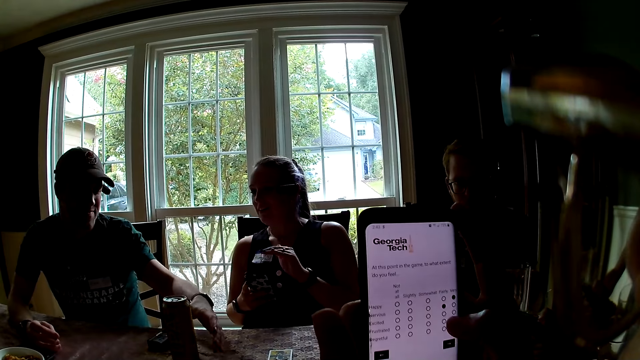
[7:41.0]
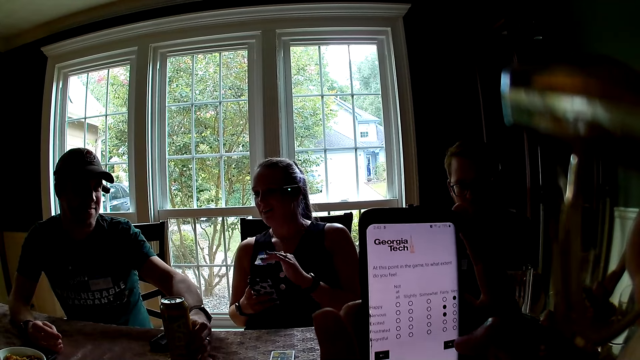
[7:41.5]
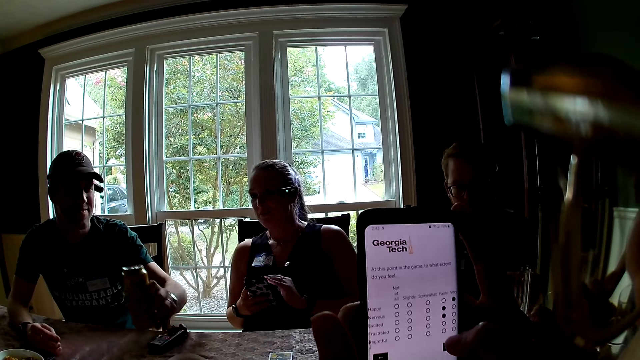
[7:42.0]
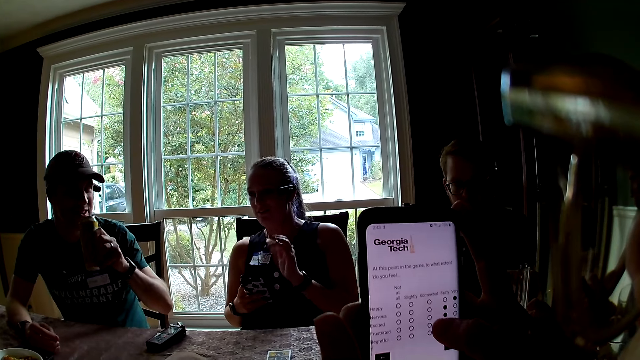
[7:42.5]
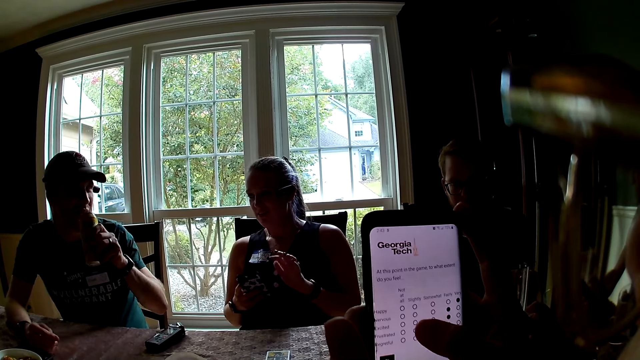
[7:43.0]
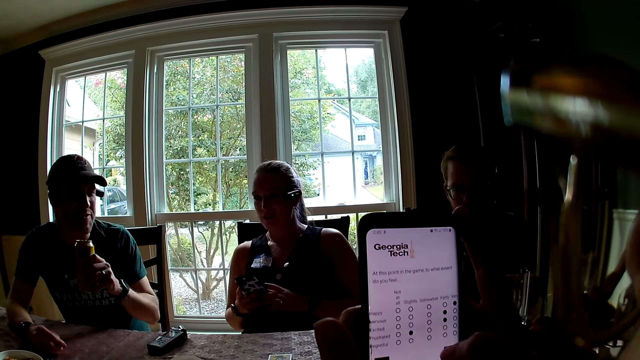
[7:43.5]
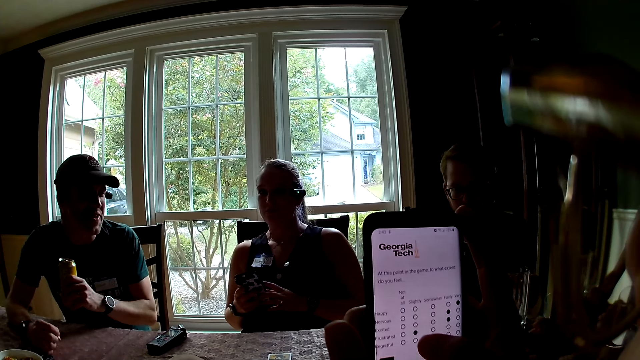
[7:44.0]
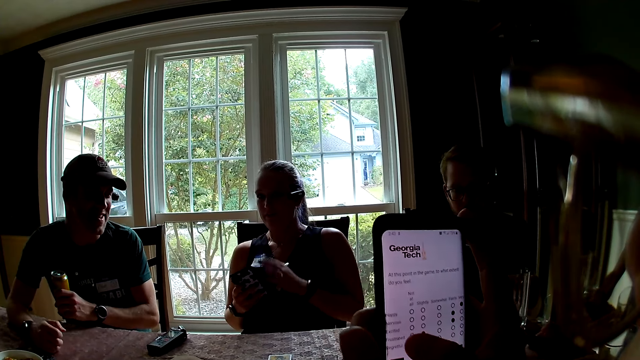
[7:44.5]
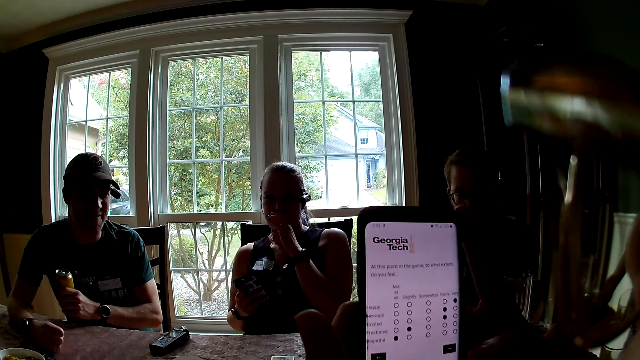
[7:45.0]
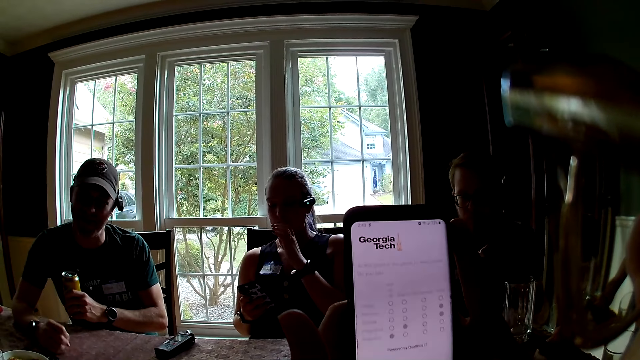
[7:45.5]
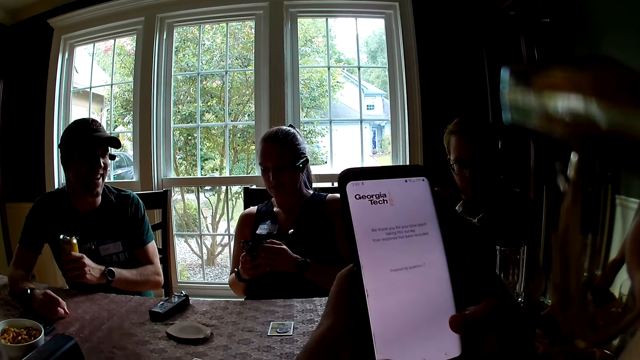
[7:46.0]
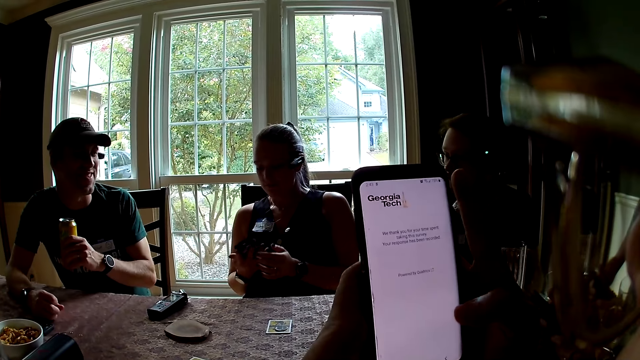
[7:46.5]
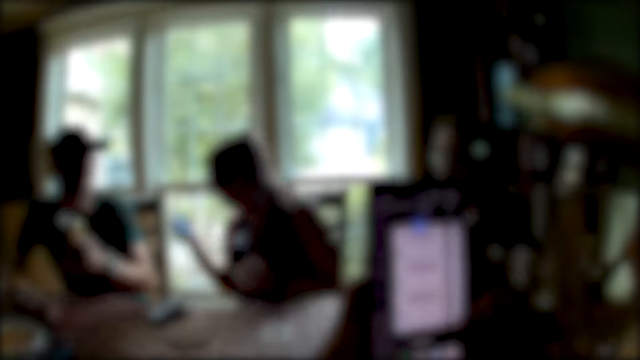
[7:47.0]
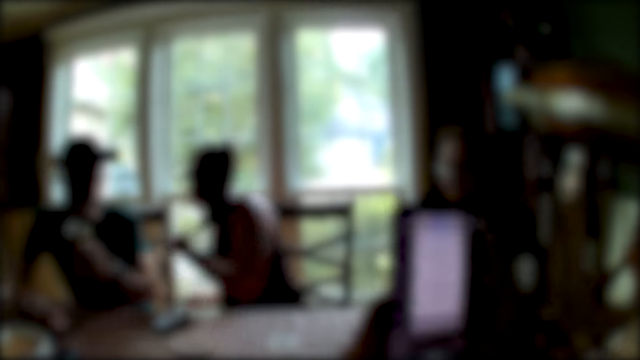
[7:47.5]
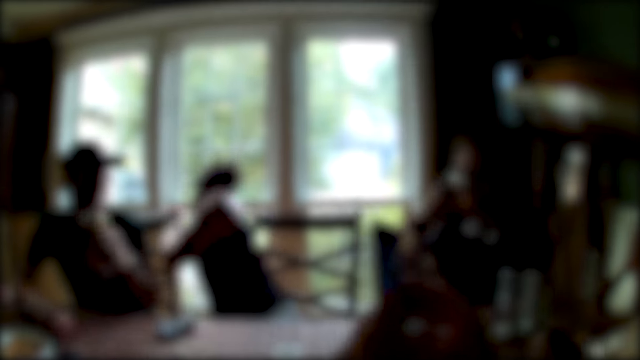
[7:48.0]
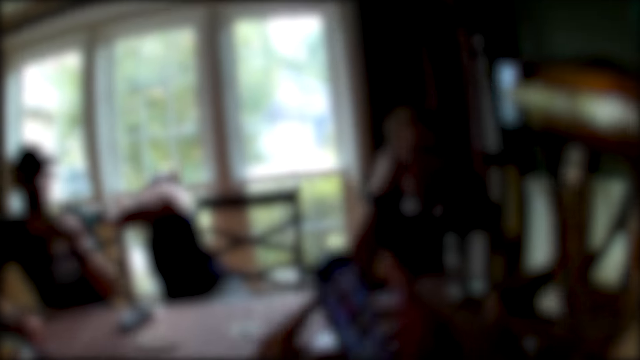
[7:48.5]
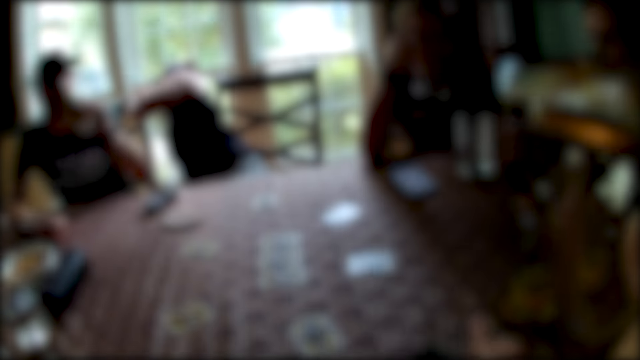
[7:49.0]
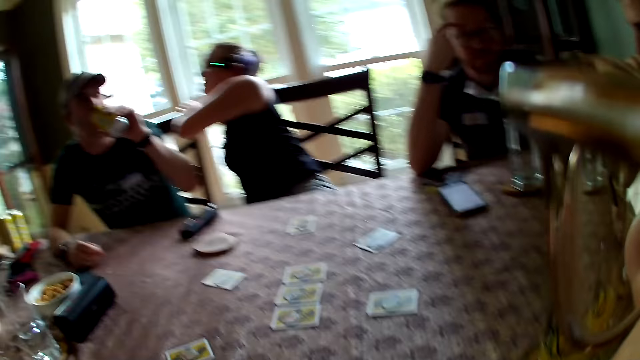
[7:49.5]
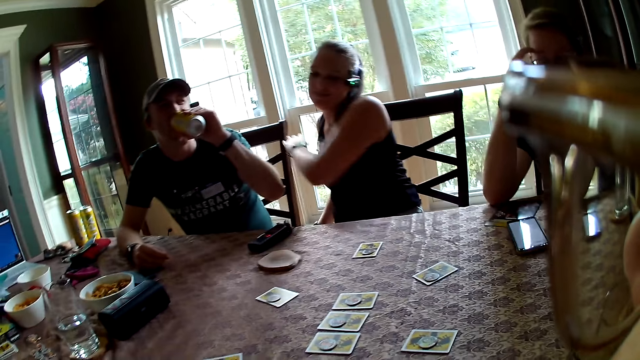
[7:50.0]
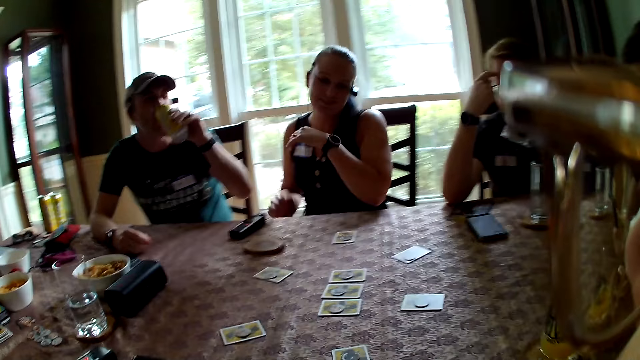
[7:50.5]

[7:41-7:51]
A man picks up a can of soft drink from the table with his left hand. A woman converses with the man. Another woman places her left hand on the chair. The camera wearer places the mobile phone on the table with her right hand. The man drinks from the can of soft drink in his left hand.

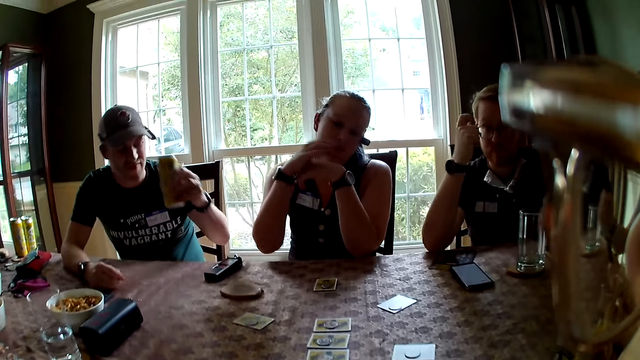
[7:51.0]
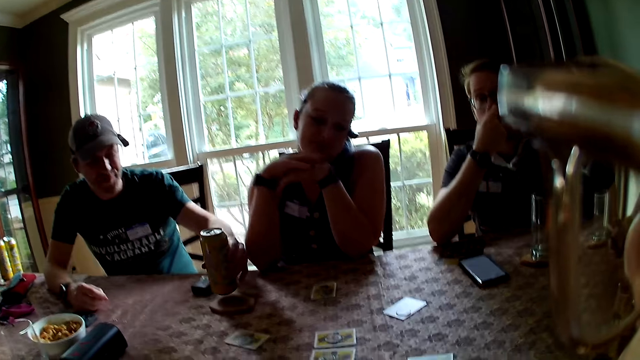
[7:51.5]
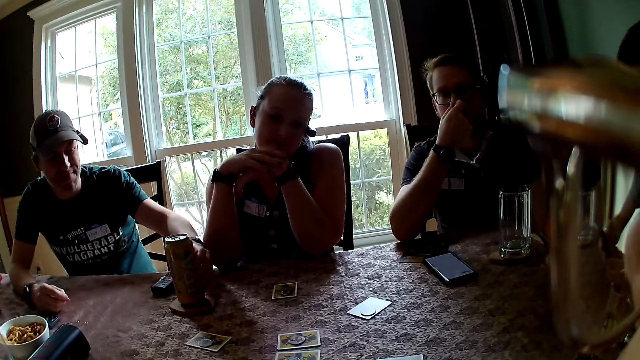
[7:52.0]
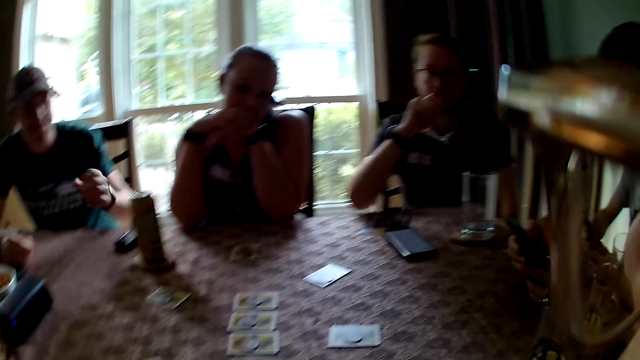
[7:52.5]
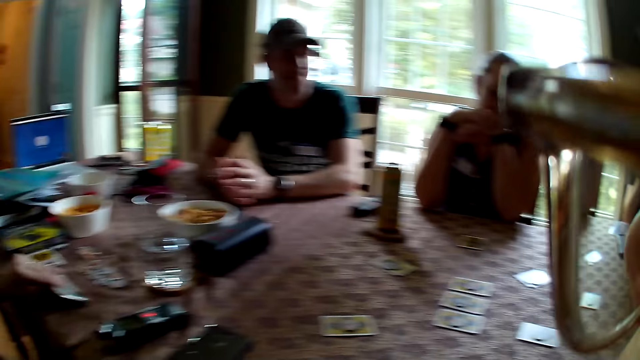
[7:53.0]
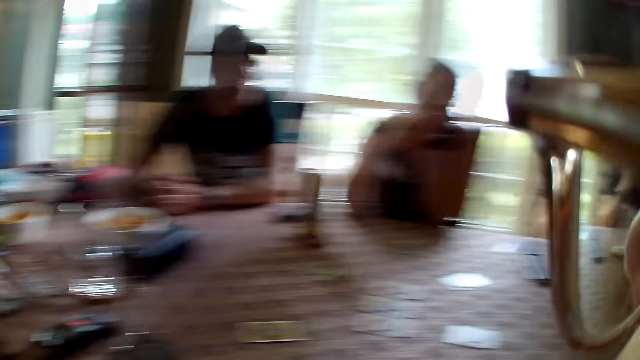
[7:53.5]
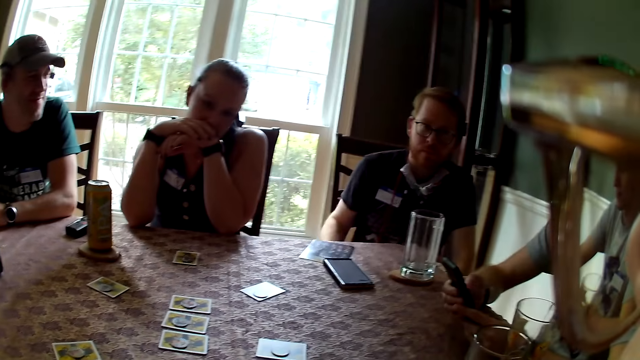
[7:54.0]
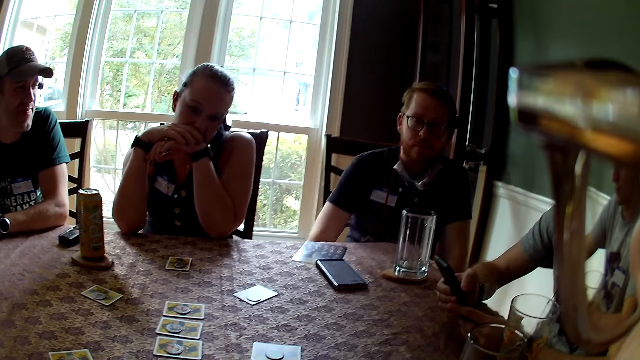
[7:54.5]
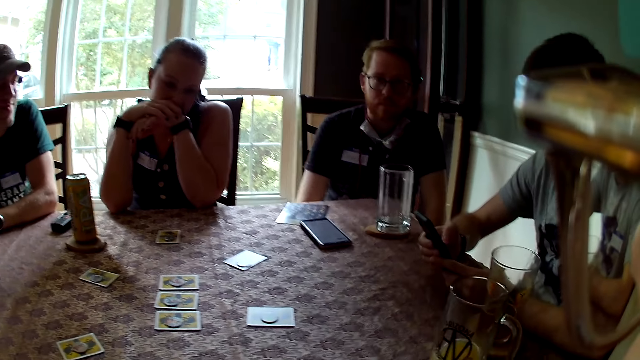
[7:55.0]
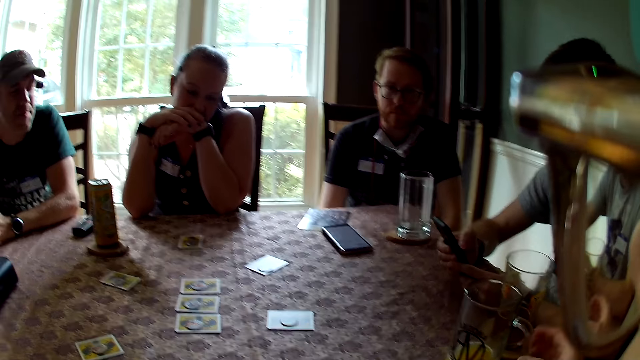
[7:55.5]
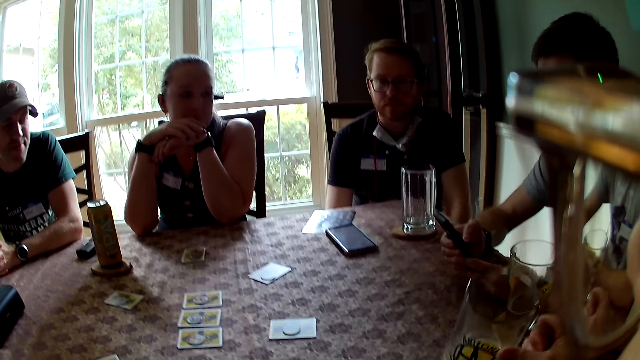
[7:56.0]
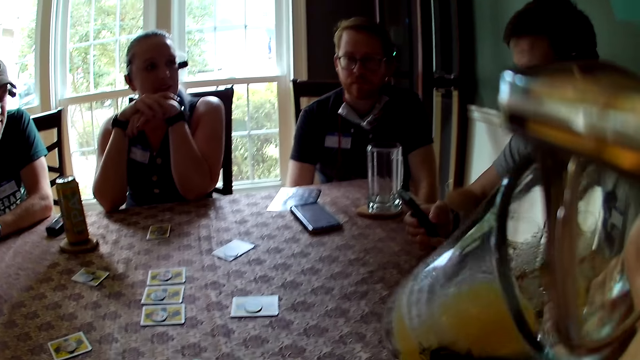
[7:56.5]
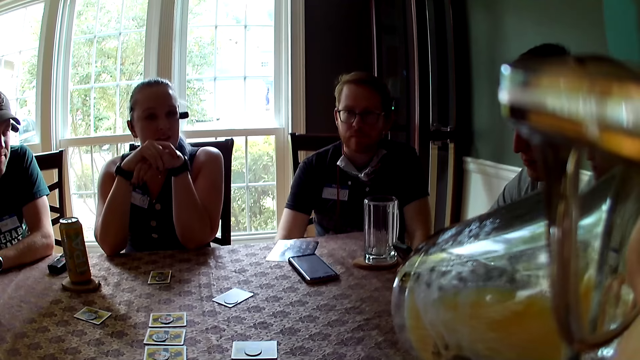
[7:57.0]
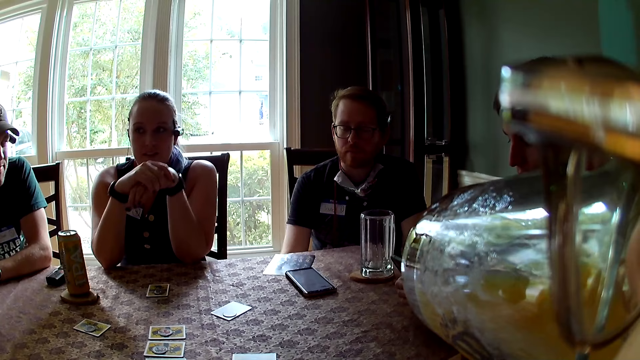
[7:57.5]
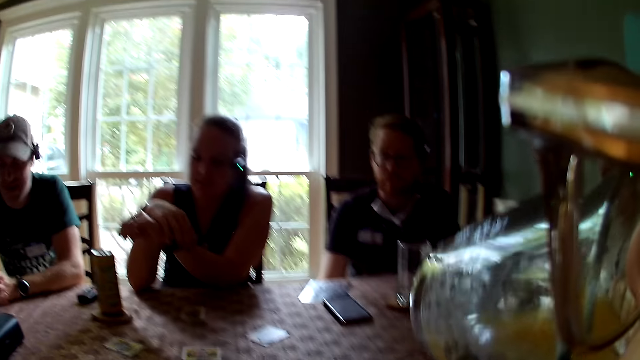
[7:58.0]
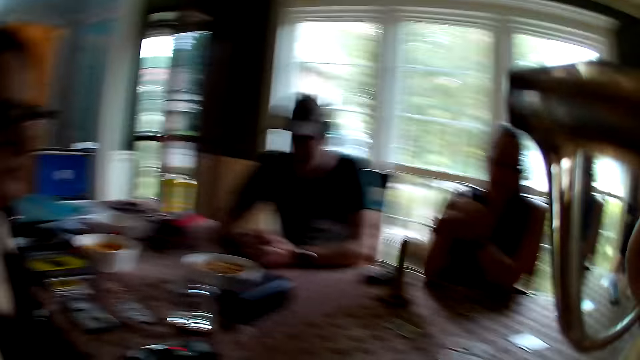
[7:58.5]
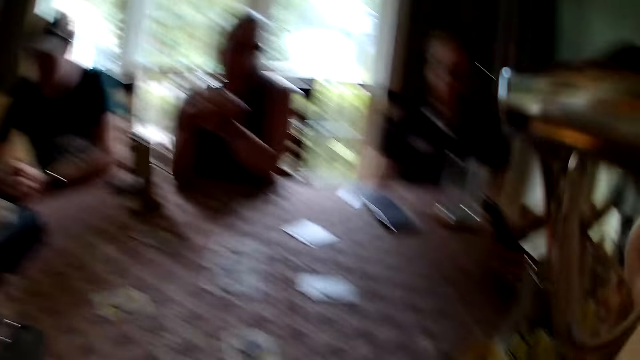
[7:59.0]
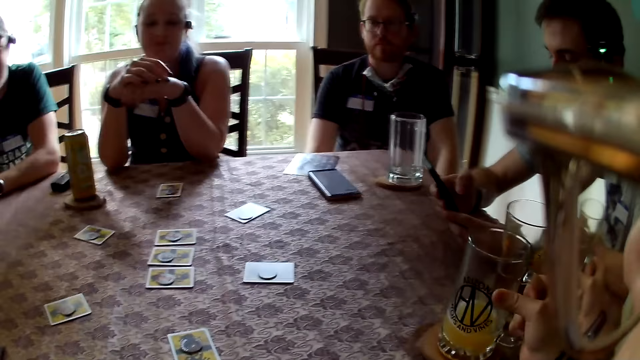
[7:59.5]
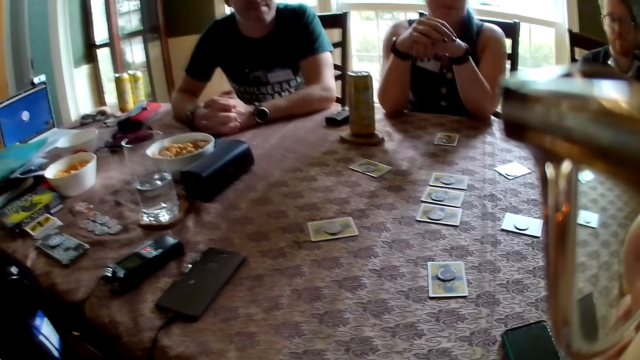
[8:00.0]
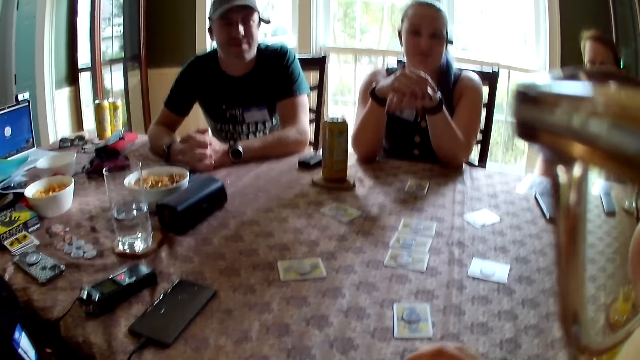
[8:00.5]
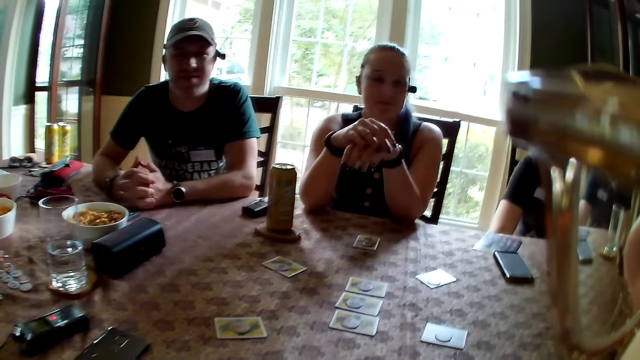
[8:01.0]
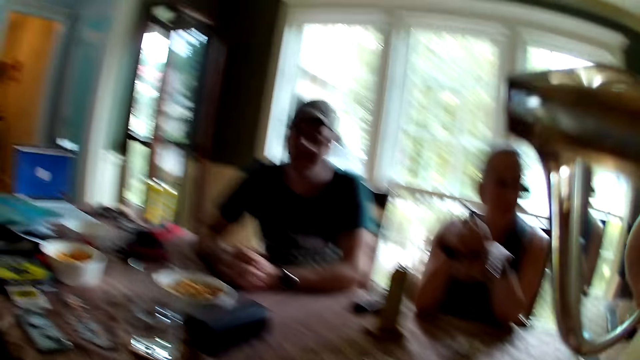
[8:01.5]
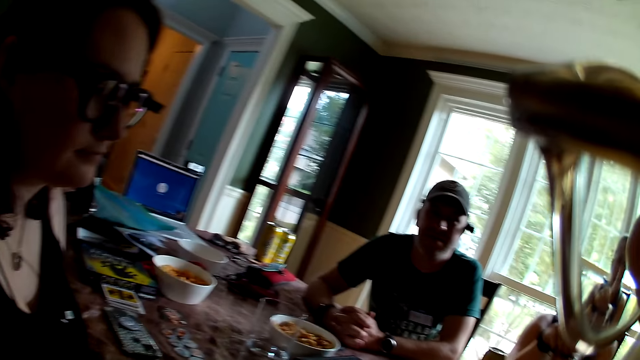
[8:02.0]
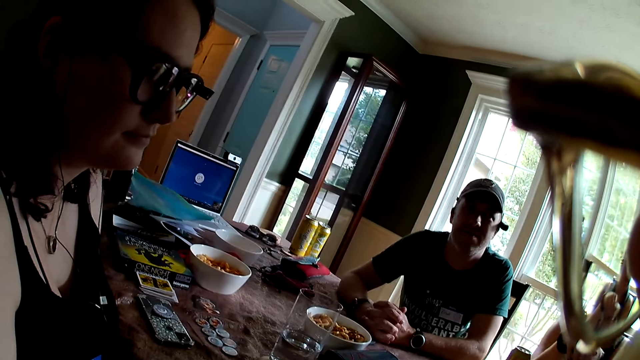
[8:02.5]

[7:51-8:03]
A man places the can of soft drink on a wooden saucer with his left hand. The camera wearer looks around. She picks up a mug from the table with her right hand. Another man uses a phone. The camera wearer drinks juice from the mug in her right hand. She looks around. She places the mug in the wooden saucer with her right hand.
